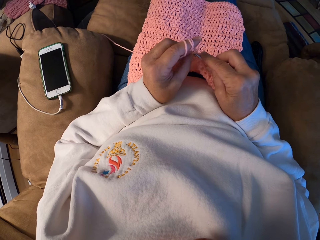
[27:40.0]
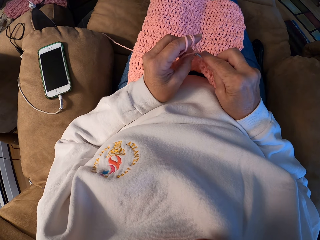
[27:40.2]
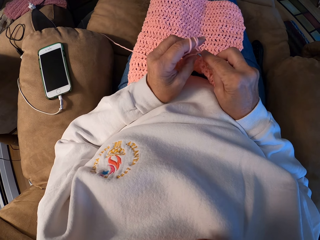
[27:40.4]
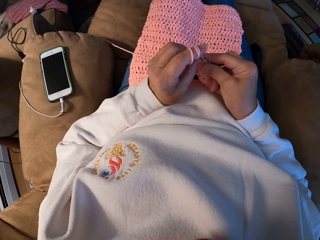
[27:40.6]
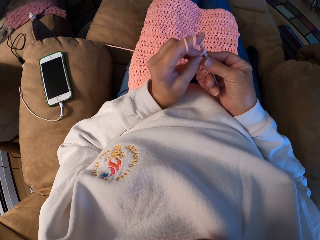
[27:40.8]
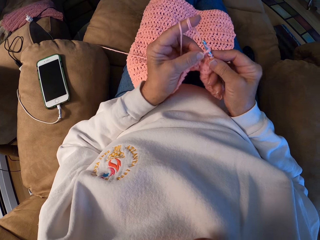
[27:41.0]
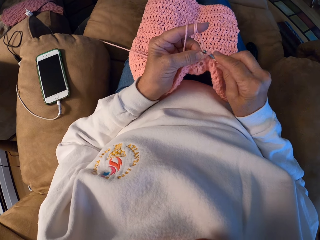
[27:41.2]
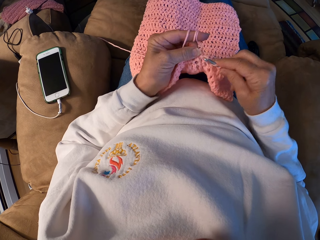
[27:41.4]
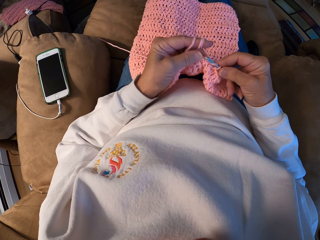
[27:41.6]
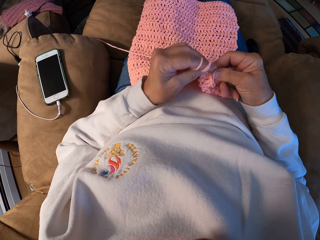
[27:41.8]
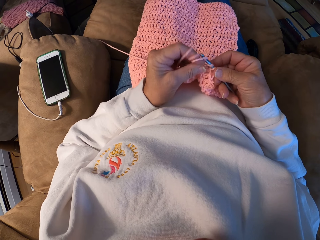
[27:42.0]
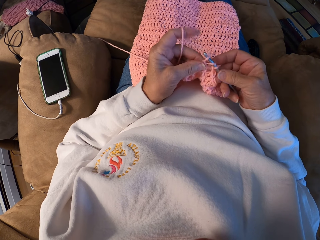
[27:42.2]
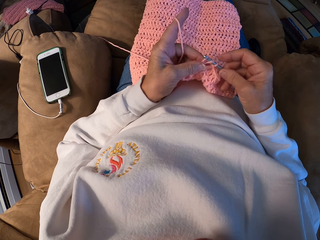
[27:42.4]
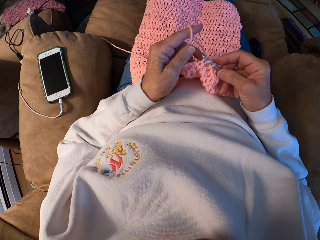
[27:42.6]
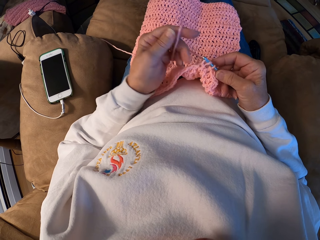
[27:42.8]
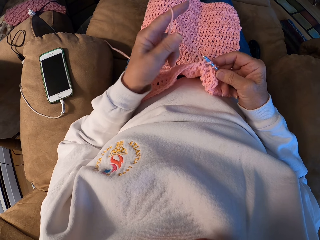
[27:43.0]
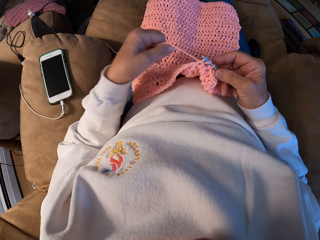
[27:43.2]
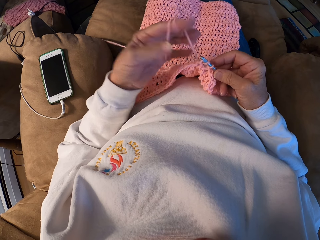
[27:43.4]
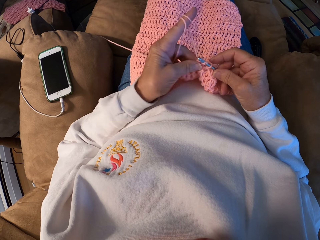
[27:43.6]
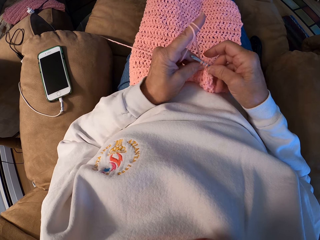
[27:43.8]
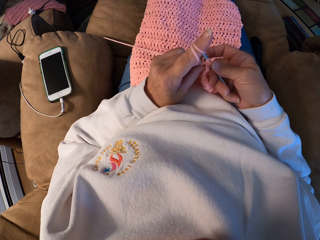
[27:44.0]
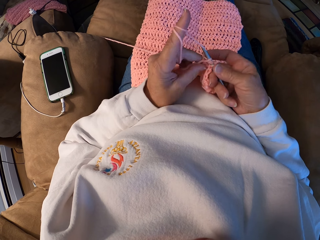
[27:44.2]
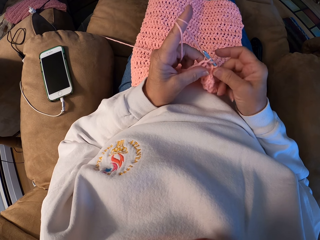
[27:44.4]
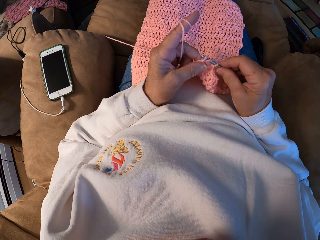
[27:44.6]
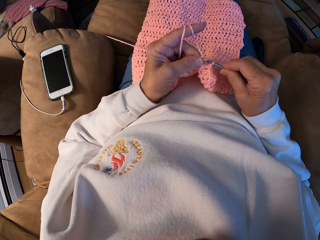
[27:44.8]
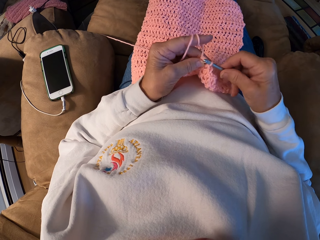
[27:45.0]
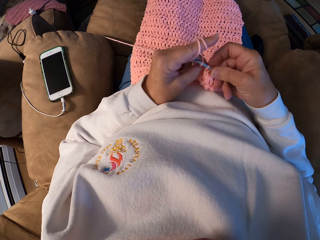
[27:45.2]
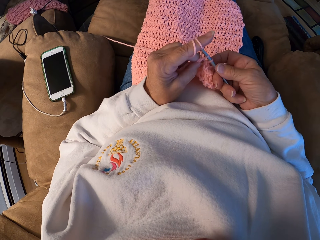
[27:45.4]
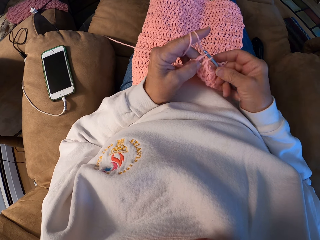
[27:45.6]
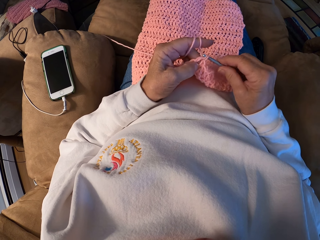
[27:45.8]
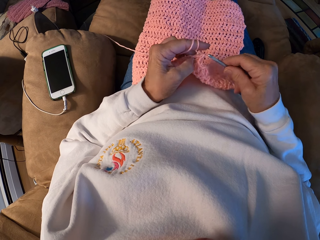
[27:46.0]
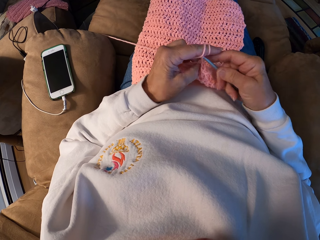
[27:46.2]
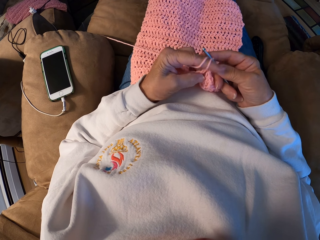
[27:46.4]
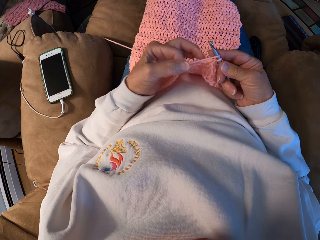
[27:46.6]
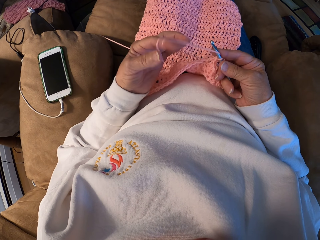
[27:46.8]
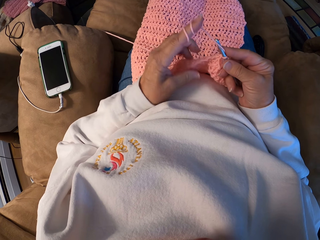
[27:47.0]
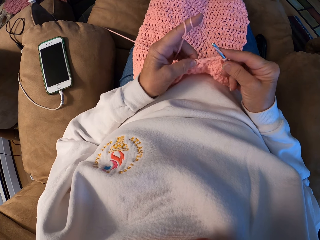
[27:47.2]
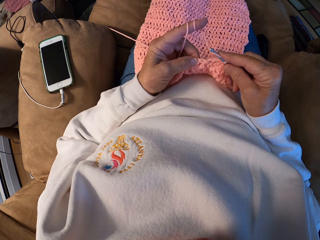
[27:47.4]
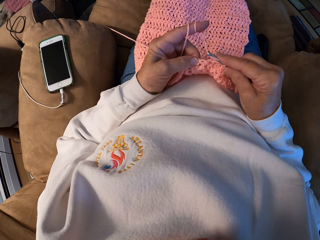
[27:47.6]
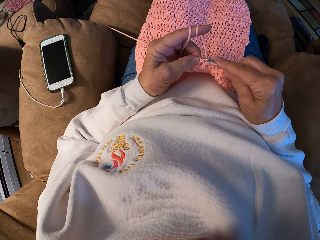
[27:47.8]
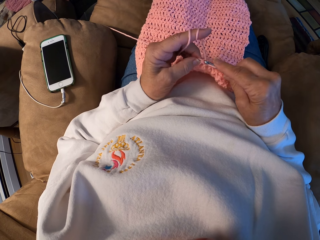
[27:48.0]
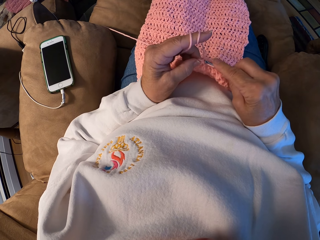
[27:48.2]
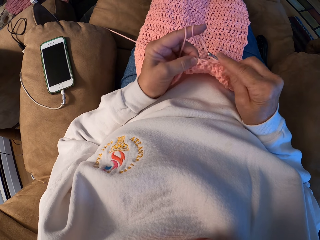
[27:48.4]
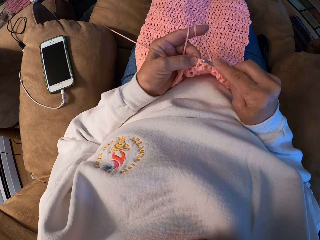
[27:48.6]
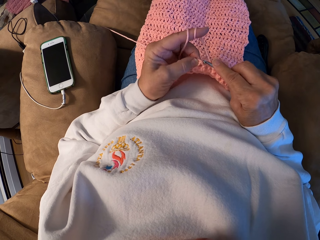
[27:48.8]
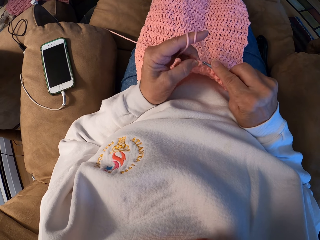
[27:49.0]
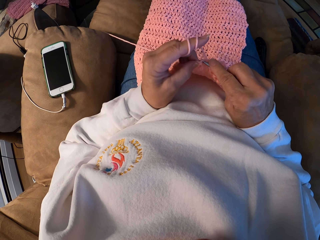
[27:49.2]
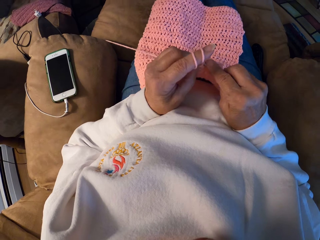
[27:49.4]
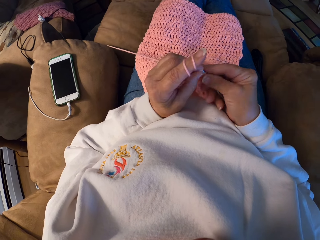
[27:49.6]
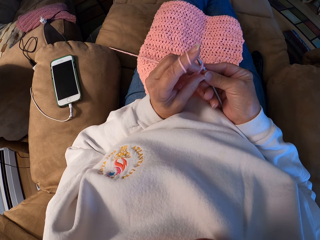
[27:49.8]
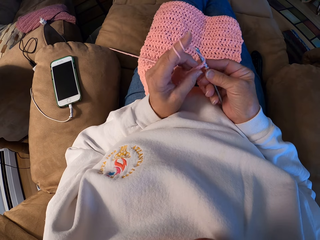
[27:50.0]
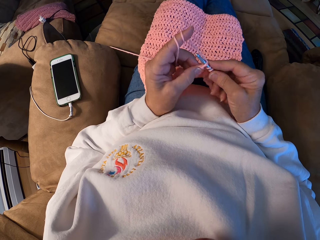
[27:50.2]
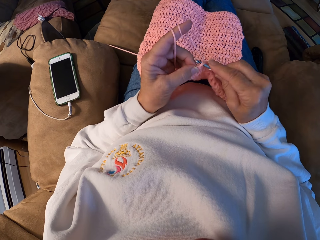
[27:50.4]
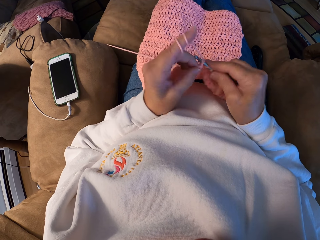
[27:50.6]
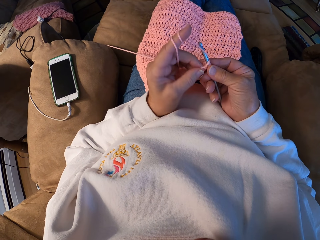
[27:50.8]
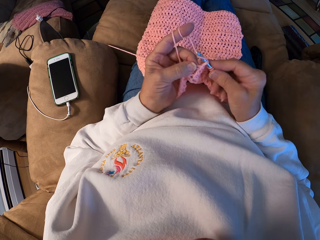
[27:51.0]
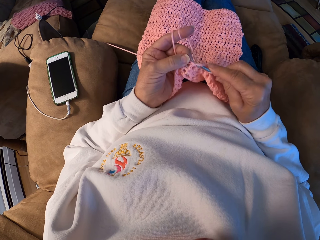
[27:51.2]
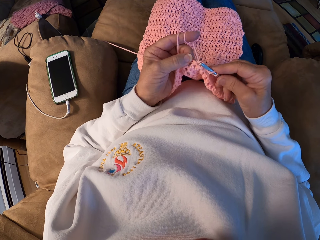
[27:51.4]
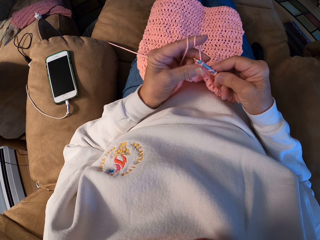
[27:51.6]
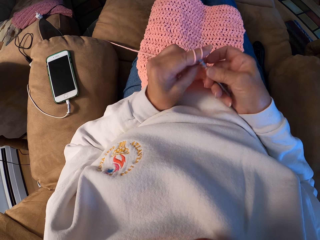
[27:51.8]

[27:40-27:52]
The camera wearer rolls the yarn with her left index finger. She knits a garment using a knitting needle. She wraps a knitting yarn thread on her finger. She knits the garment using the knitting needle.

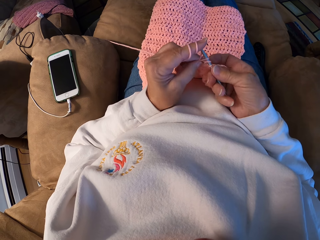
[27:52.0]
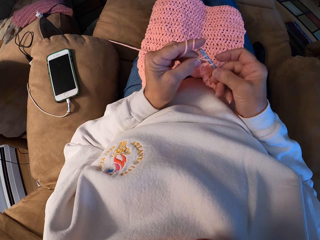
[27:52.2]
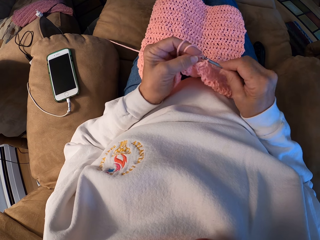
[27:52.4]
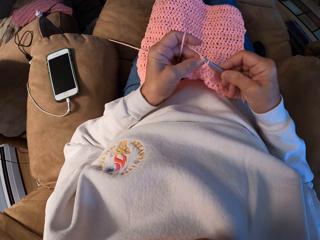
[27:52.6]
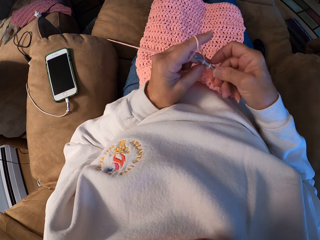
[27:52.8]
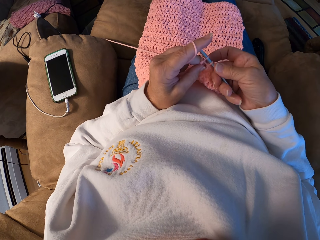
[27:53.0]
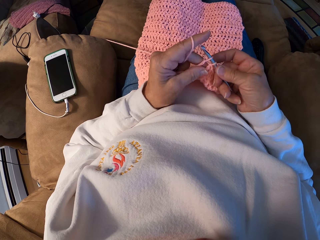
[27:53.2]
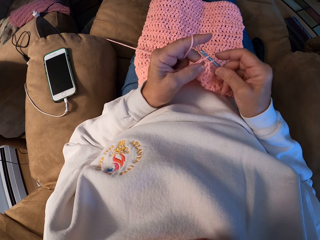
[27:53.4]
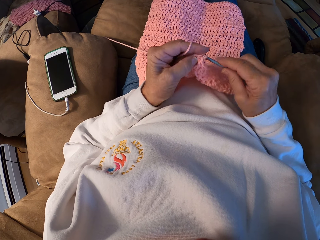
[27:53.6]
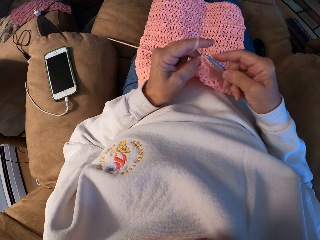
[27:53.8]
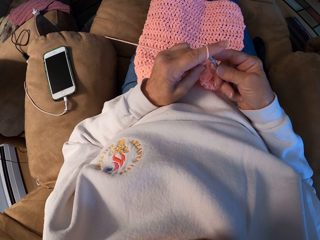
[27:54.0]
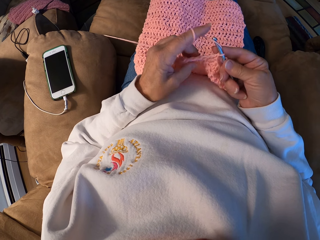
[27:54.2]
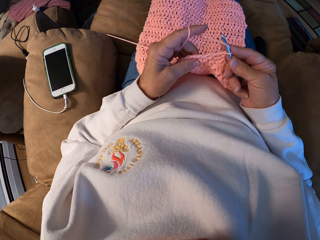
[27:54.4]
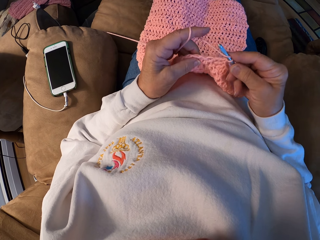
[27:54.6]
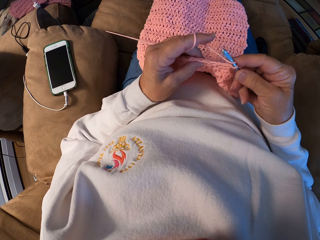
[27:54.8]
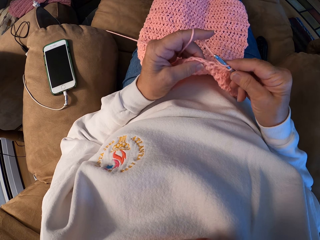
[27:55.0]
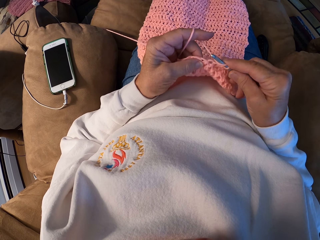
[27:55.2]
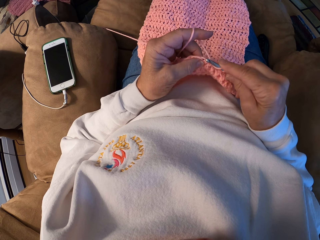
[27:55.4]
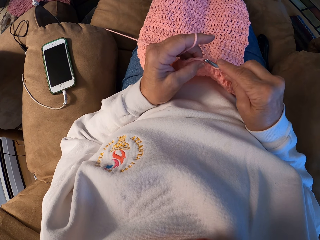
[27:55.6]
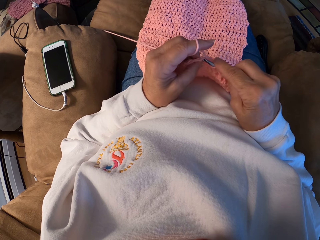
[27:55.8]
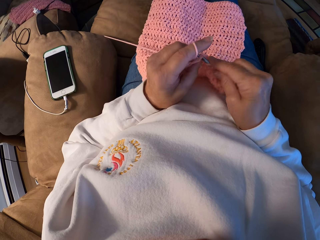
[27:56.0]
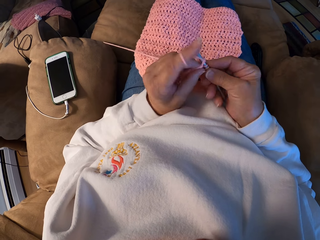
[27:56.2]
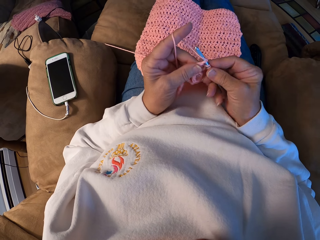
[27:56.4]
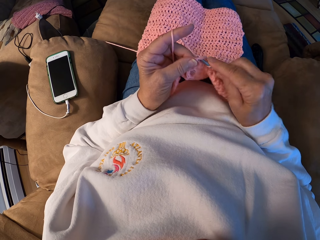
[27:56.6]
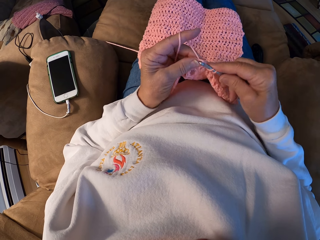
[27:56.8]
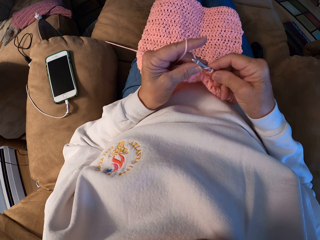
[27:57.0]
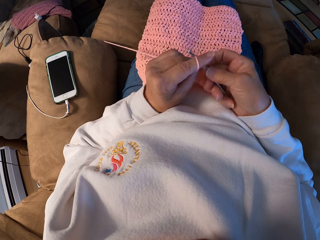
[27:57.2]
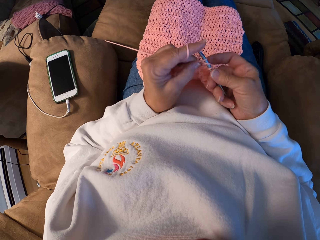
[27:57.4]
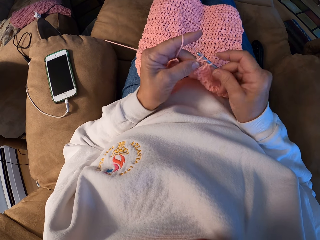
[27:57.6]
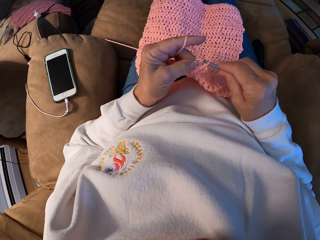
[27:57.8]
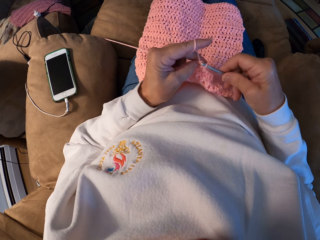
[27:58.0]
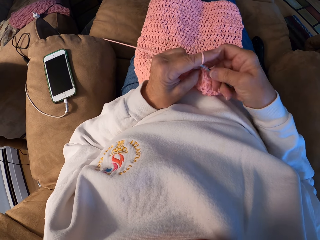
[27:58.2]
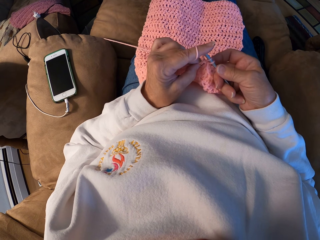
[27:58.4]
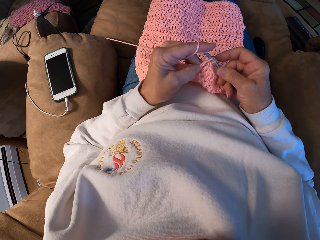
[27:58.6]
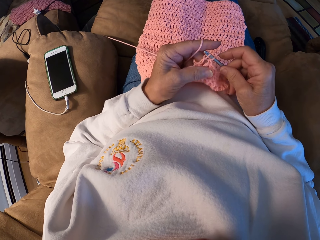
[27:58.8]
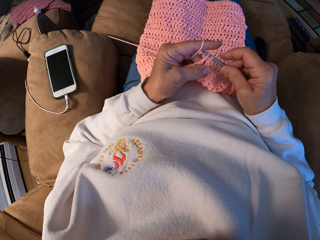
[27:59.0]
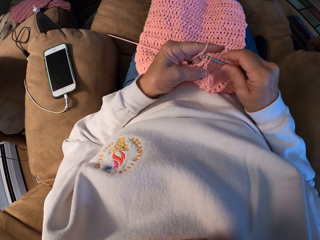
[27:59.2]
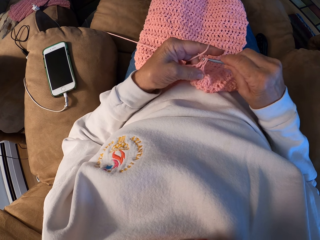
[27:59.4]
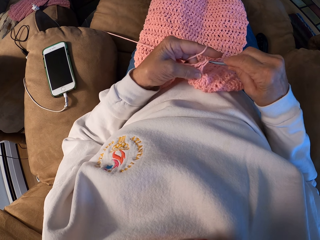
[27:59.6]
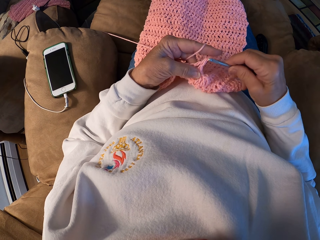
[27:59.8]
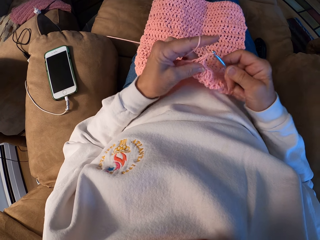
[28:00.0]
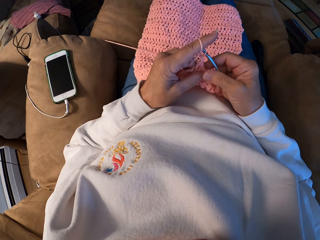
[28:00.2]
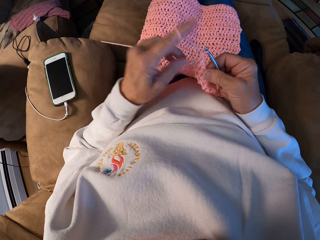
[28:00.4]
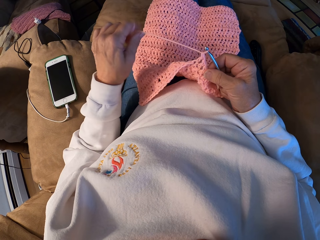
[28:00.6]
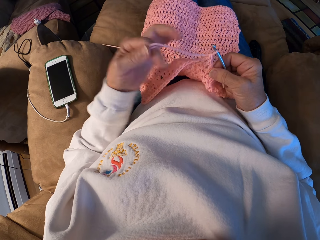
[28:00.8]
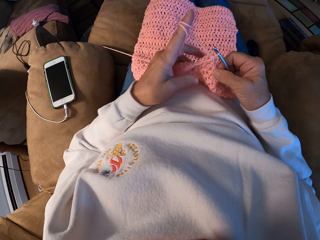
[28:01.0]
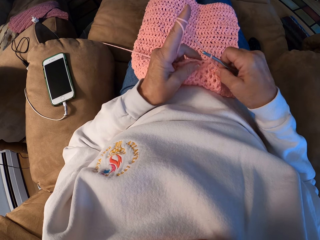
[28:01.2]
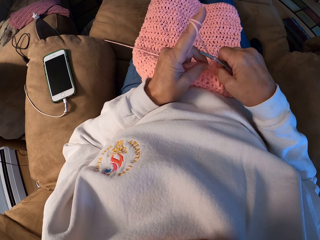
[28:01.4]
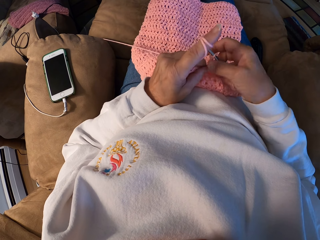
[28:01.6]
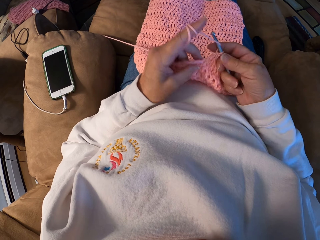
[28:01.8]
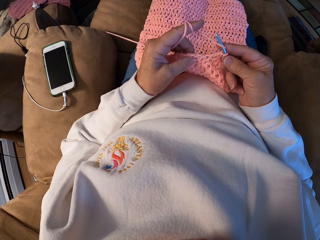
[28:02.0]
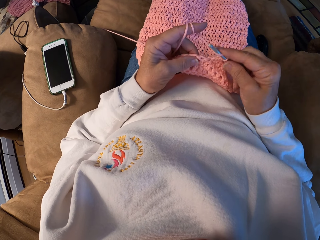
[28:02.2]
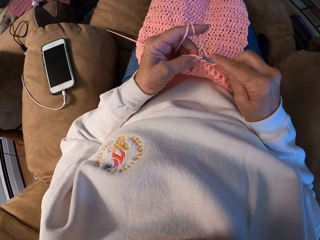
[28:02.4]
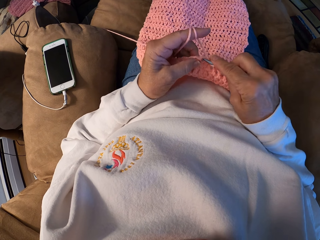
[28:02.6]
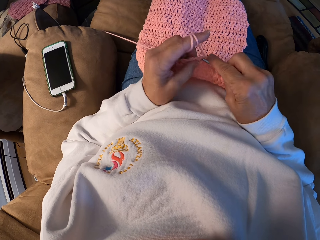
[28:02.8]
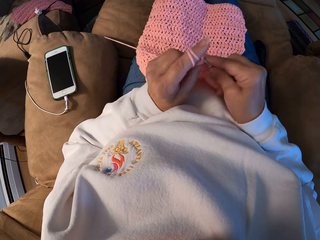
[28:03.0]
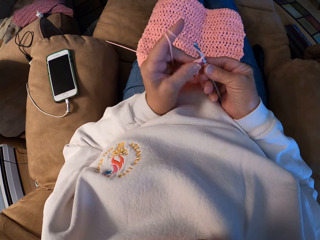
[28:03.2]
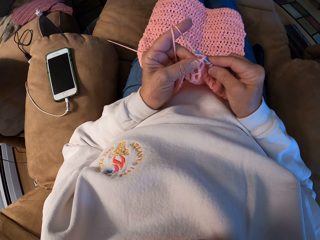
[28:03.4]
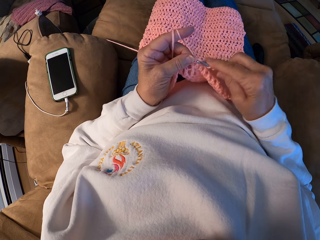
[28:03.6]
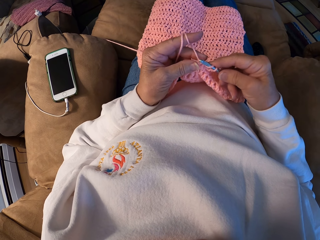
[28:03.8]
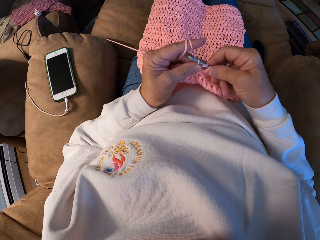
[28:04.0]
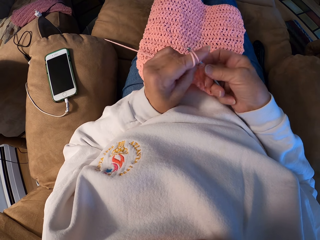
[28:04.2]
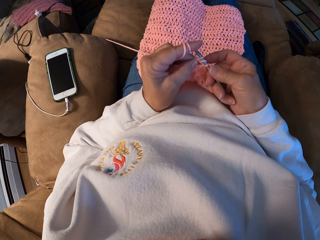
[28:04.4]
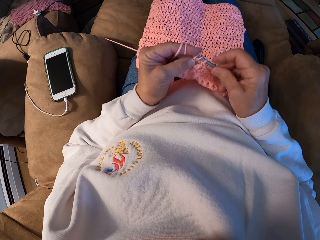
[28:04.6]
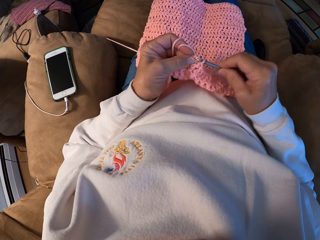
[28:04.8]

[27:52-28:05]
The camera wearer rolls the yarn with her left index finger. She crochets the yarn with the crochet hook.
